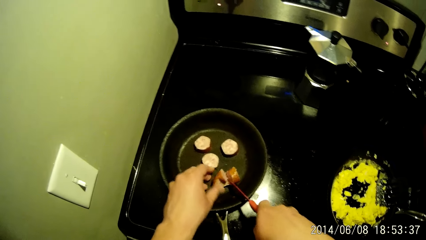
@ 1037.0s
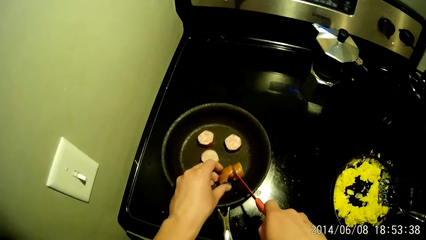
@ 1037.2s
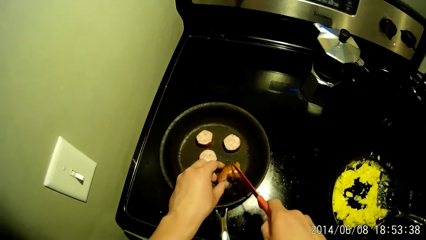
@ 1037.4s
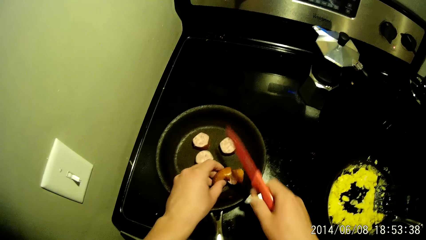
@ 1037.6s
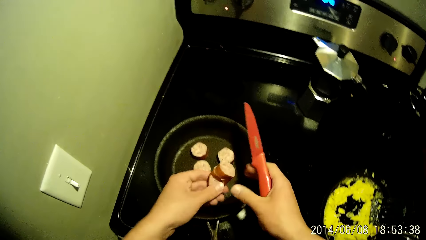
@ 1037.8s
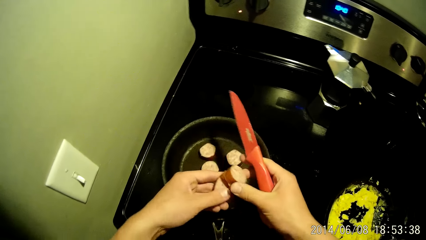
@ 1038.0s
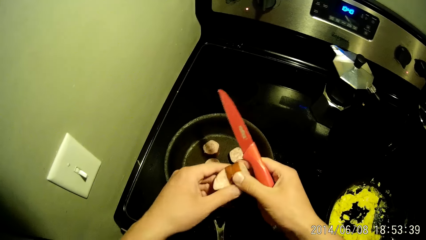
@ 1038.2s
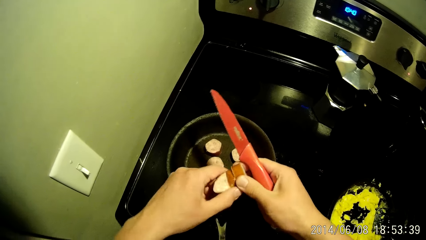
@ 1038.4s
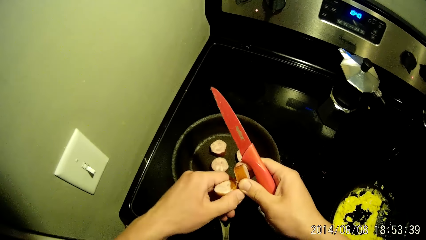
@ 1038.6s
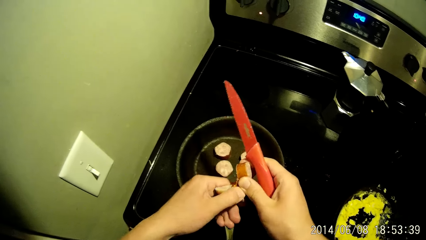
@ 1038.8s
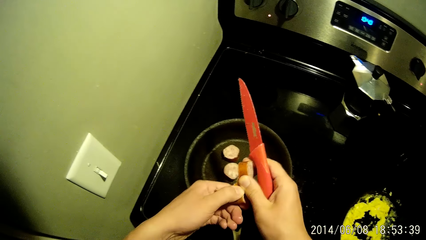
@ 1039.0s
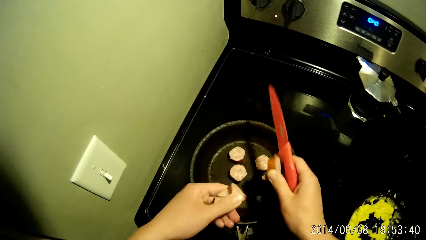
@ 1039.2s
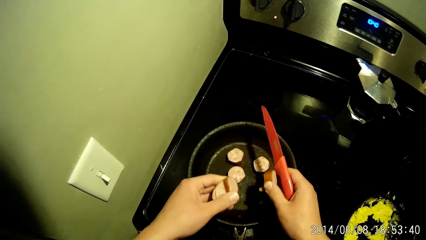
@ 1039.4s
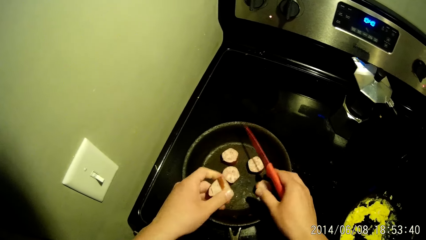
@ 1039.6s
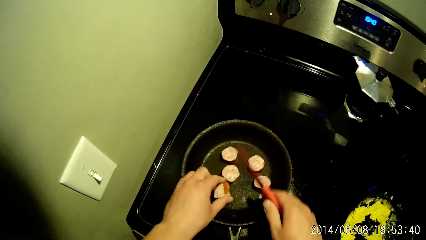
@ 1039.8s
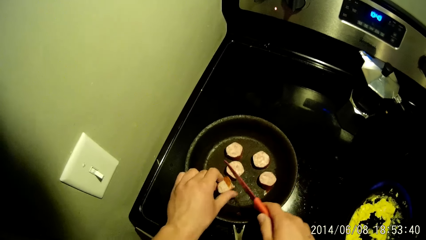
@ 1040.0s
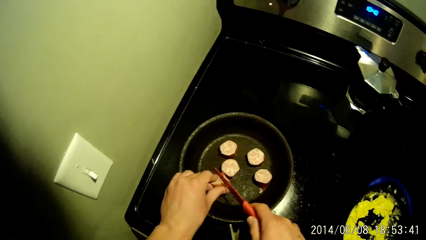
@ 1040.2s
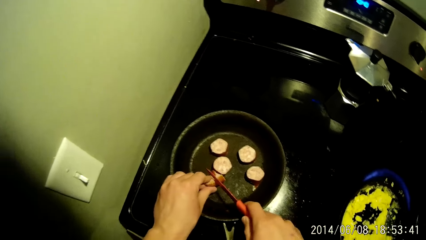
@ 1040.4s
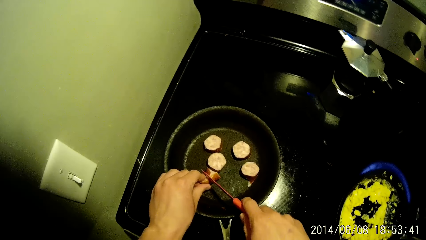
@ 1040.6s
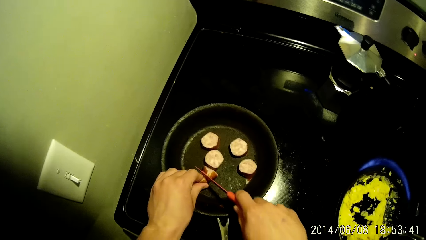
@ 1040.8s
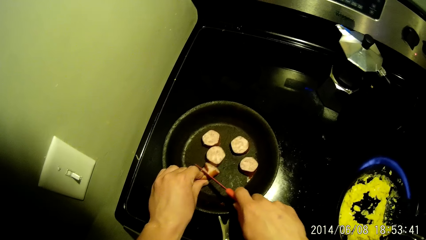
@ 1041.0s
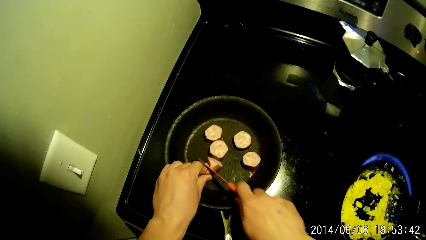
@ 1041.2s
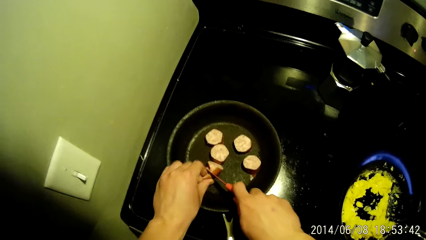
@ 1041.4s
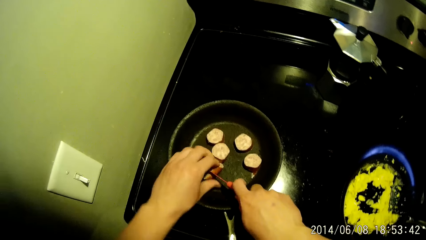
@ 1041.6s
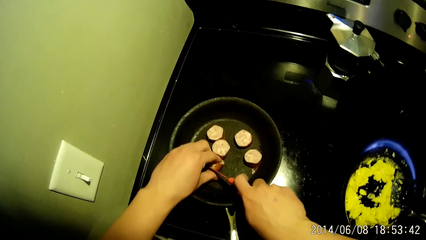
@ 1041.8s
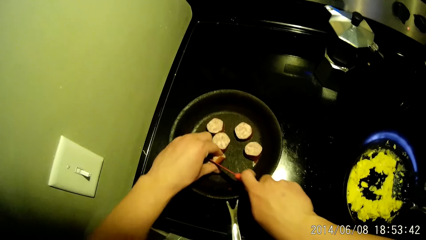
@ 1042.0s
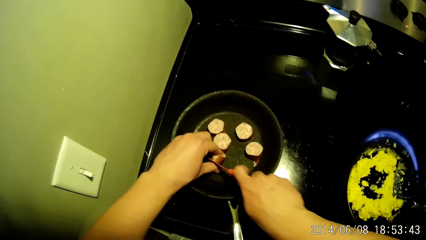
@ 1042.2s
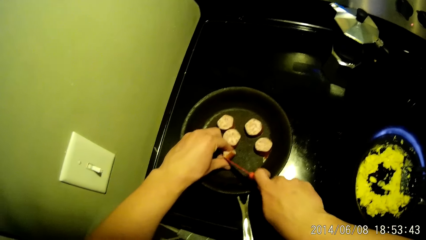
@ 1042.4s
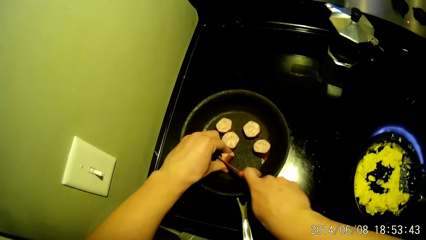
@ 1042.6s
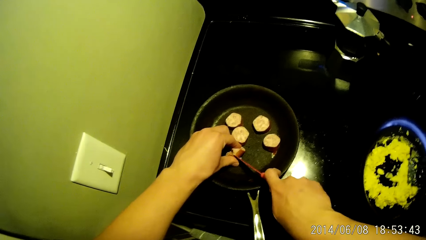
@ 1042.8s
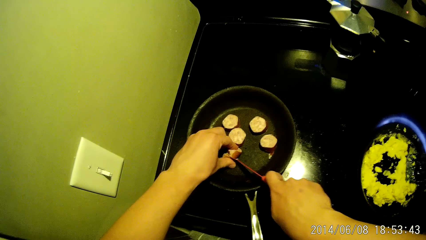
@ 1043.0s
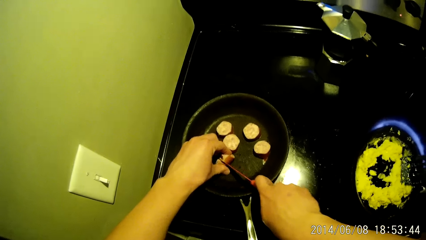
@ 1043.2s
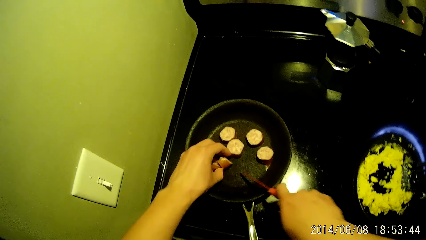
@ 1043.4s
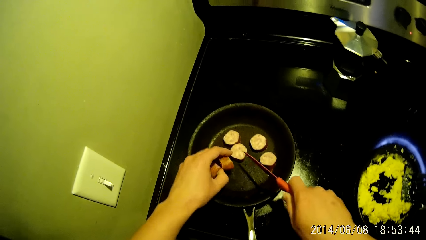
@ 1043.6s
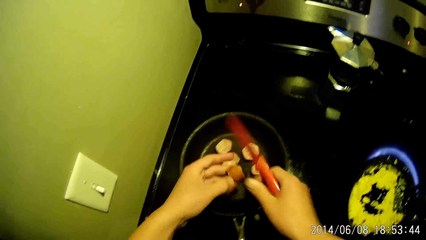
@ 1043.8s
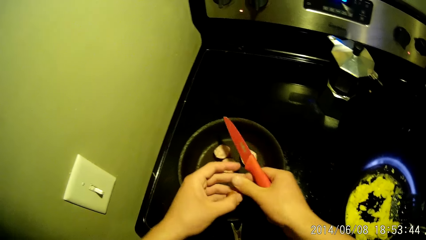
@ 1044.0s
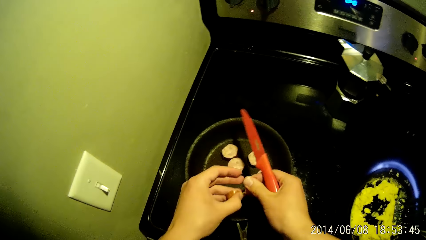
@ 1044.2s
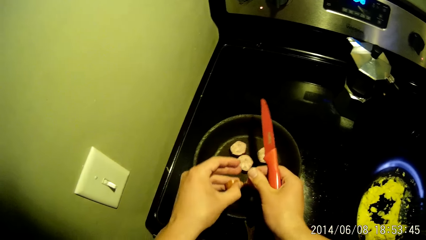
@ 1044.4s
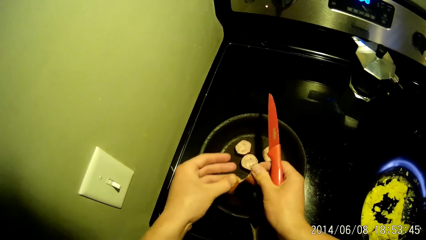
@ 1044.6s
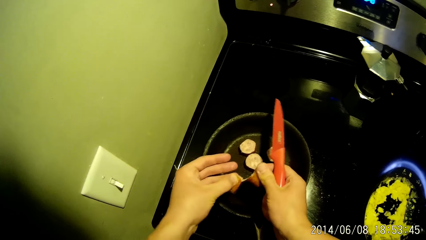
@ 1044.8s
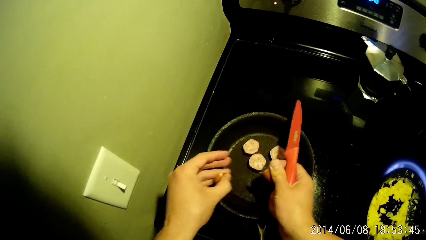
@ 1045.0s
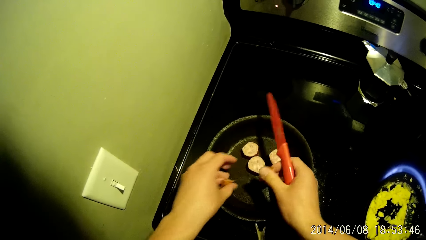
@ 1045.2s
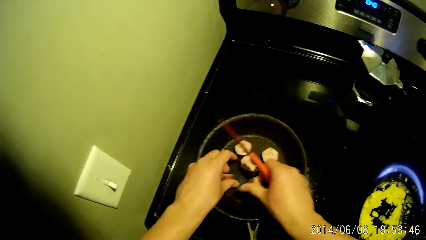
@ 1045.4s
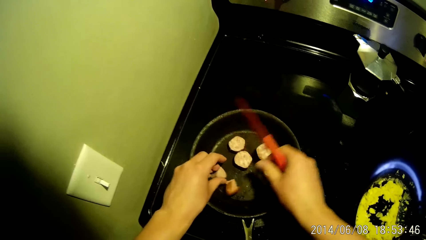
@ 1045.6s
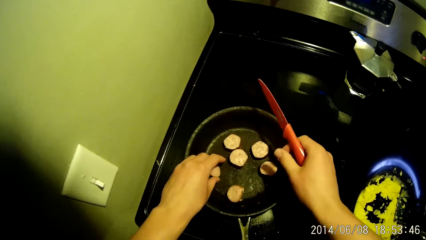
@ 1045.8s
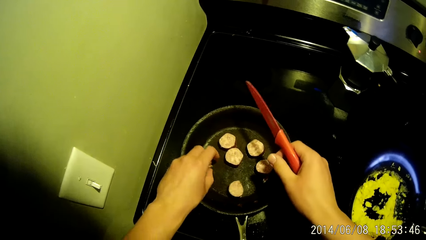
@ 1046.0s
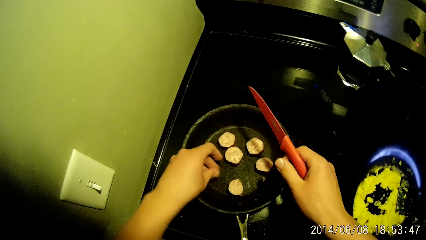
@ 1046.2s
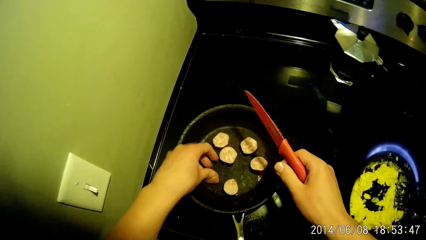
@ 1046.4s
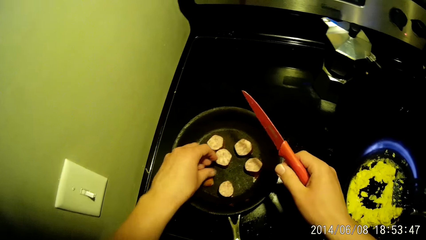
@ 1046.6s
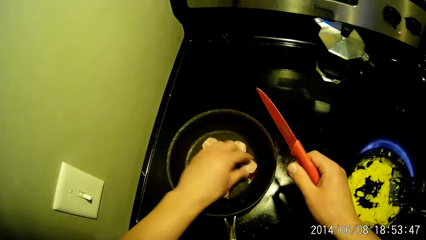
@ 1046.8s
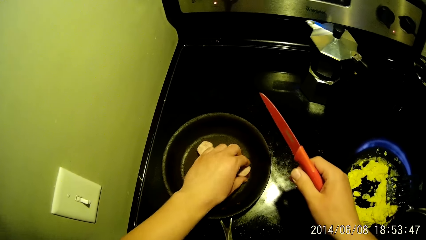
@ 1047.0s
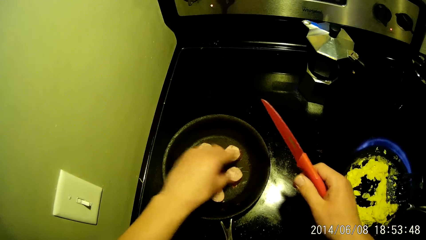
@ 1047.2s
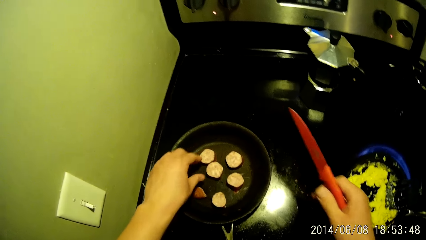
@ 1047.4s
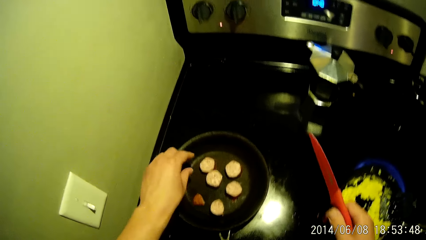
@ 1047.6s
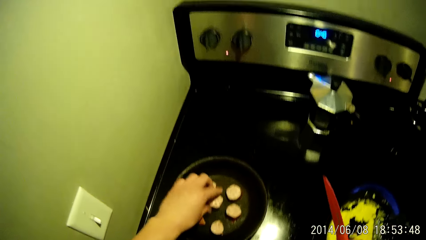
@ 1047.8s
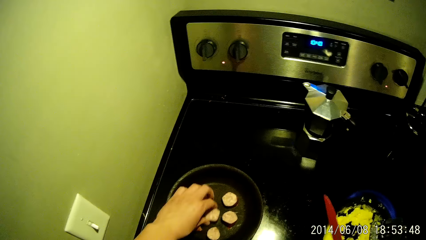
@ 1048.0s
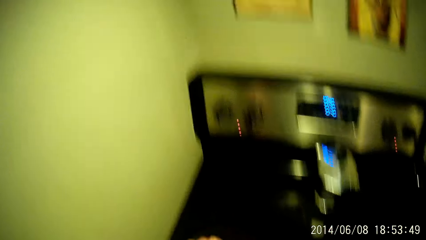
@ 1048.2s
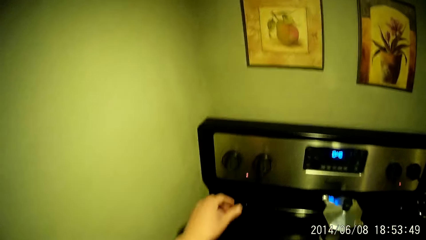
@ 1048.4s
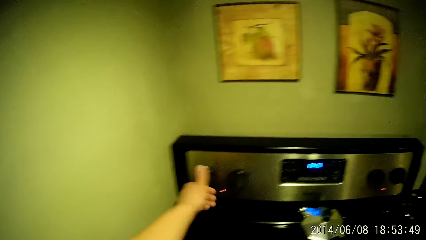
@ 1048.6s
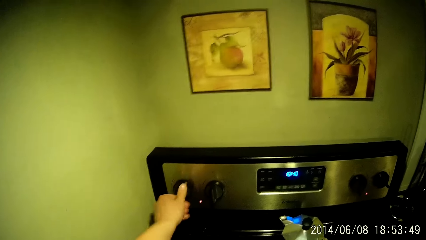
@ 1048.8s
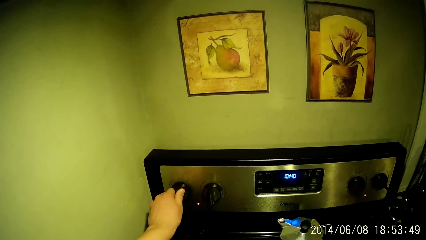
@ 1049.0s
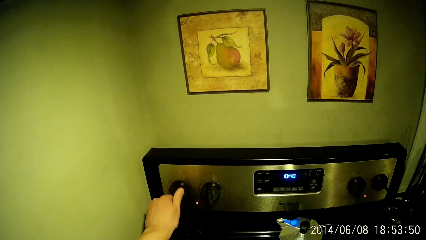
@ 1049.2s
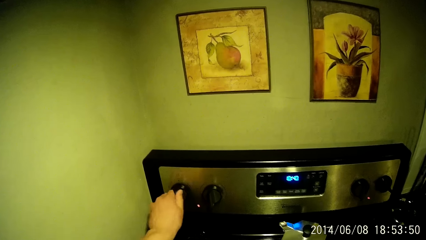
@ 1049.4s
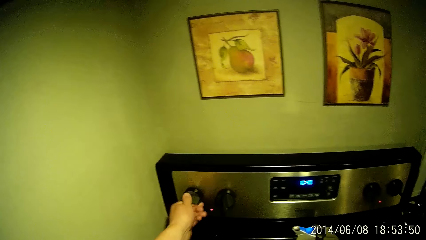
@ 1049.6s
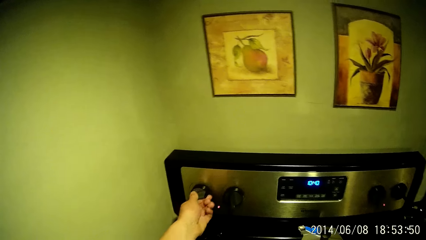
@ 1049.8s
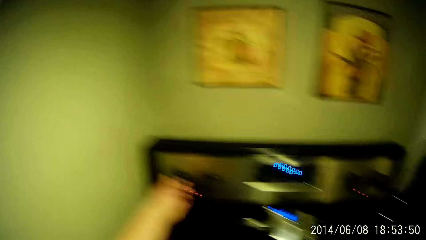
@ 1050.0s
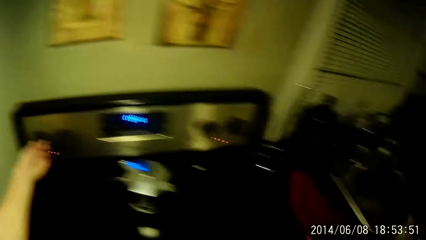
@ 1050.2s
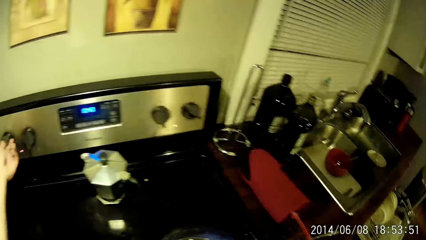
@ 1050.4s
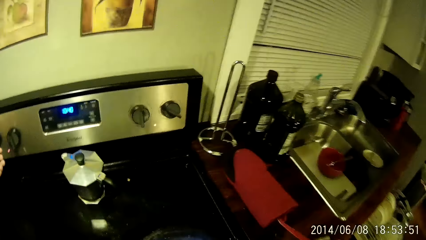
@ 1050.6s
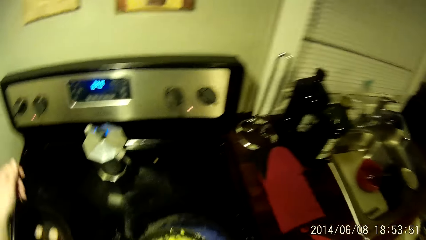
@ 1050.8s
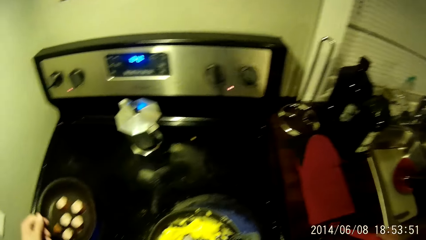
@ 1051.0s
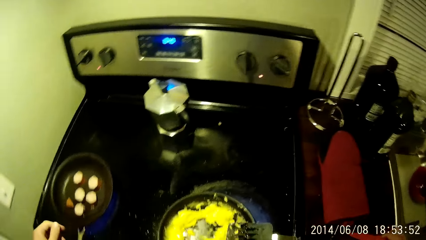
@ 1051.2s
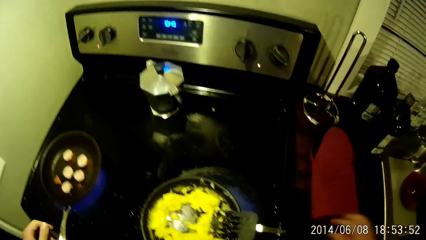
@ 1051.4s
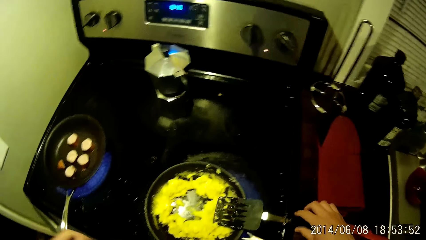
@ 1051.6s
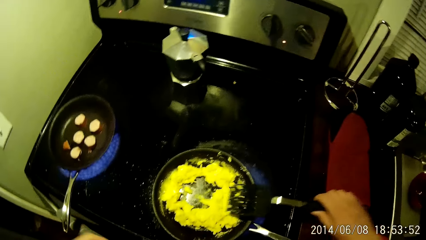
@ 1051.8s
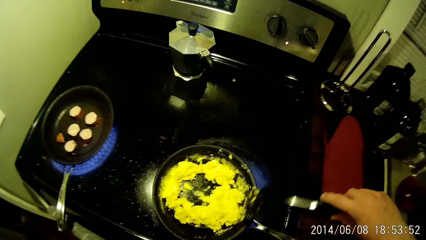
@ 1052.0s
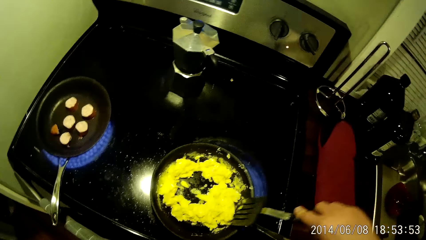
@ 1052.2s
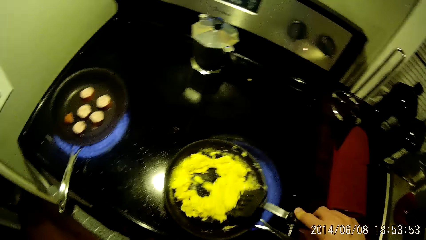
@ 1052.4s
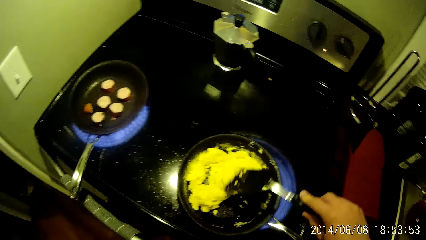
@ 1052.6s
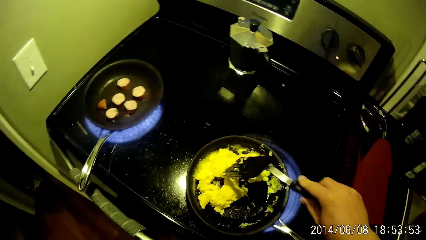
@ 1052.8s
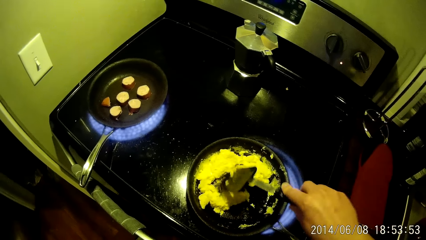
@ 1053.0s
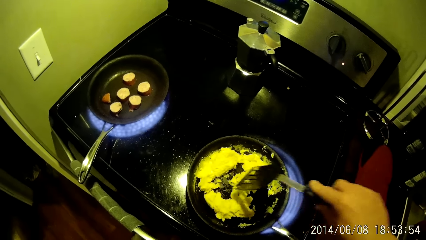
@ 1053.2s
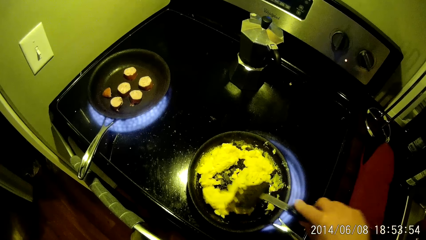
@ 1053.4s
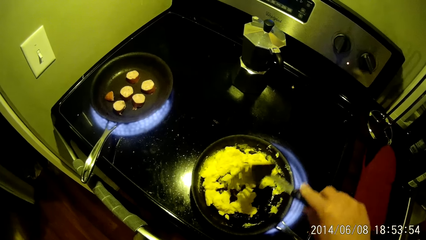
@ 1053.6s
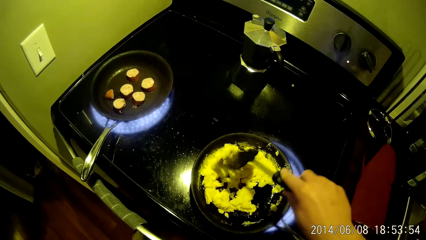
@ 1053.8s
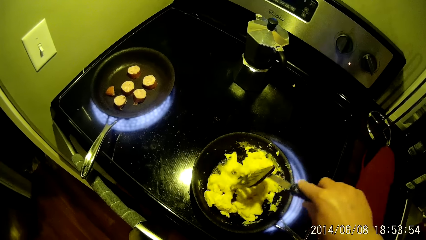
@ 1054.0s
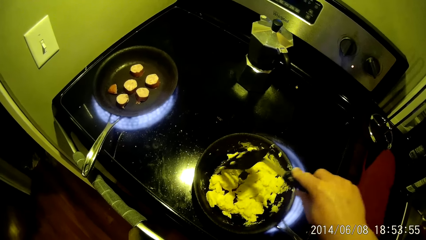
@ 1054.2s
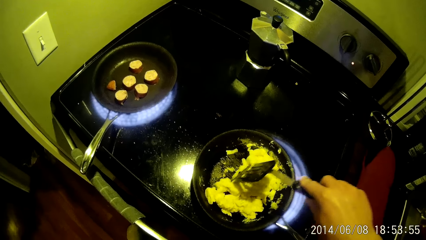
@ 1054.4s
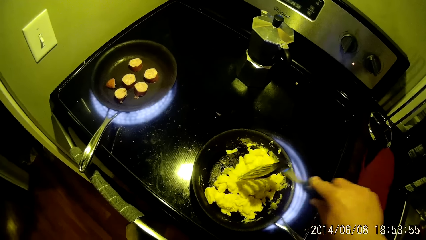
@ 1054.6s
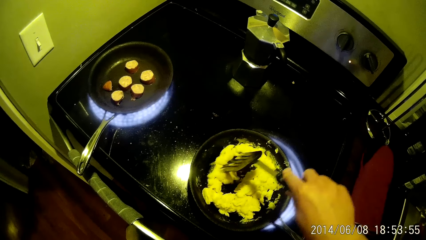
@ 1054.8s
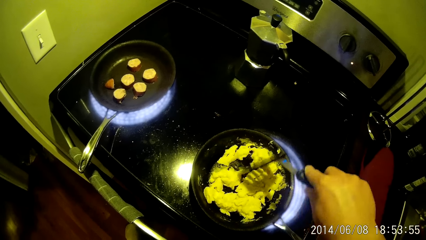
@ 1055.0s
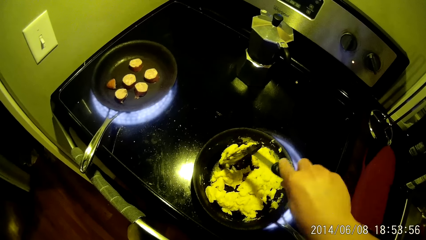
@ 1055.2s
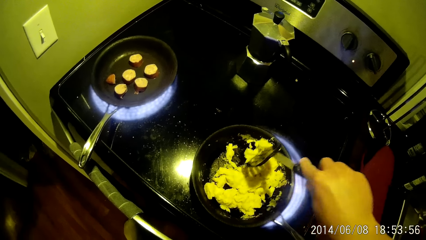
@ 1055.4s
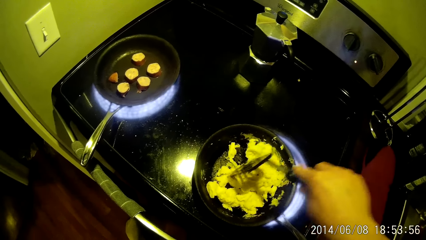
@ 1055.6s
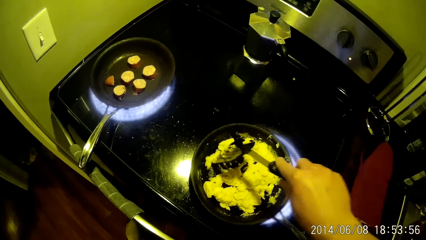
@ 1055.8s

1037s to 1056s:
The camera wearer separates the sausage. He cuts the sausage. He separates the sausage. He arranges sausages in the frying pan. He regulates the cooker with his left hand. He turns on the cooker. He touches a kitchen glove with his right hand. He picks up the spatula with his right hand from the frying pan. He stirs the frying pan with the spatula in his right hand. He cooks the eggs.
